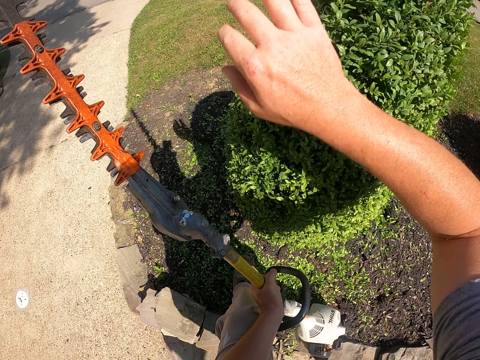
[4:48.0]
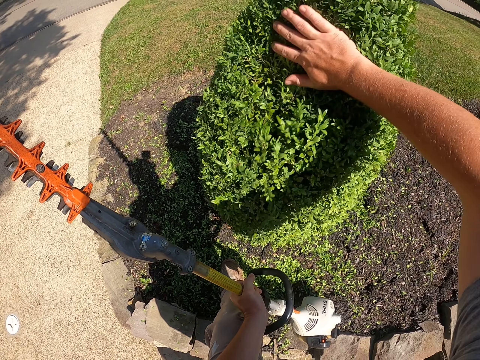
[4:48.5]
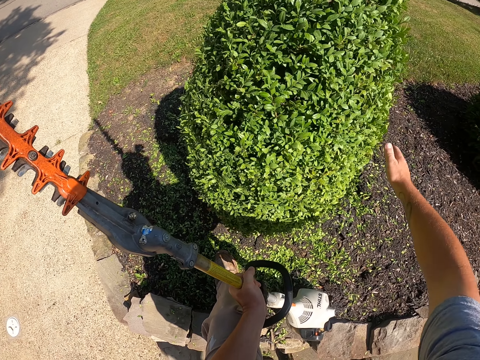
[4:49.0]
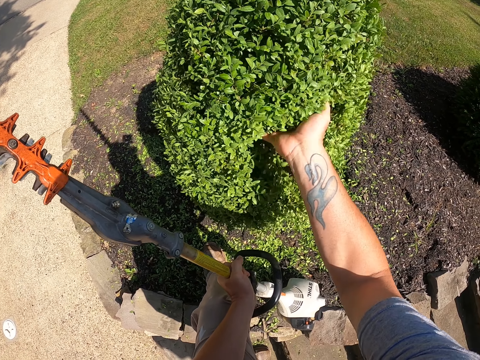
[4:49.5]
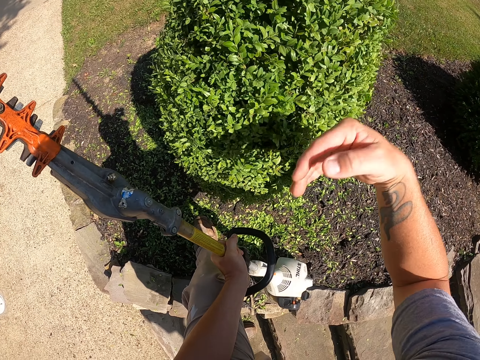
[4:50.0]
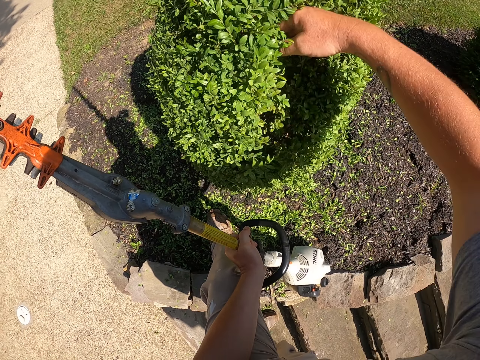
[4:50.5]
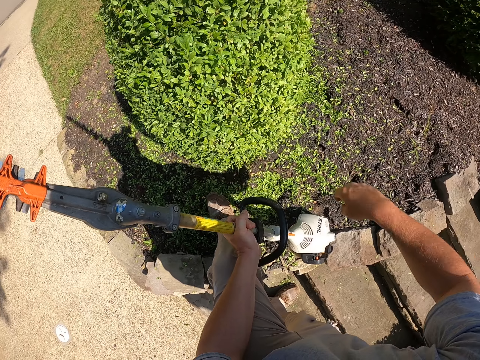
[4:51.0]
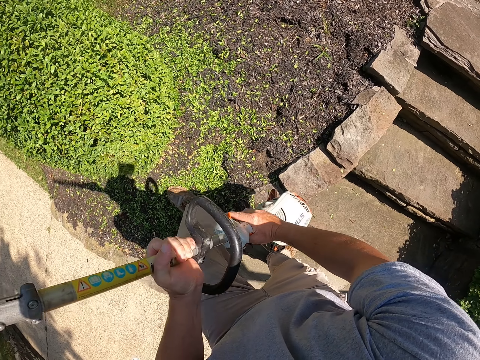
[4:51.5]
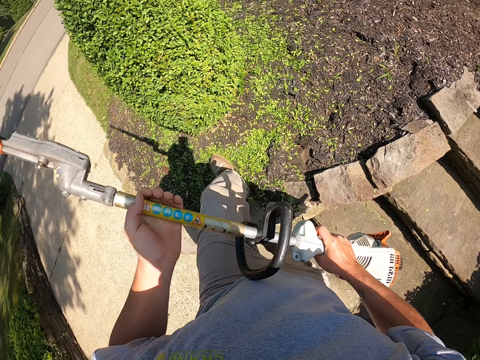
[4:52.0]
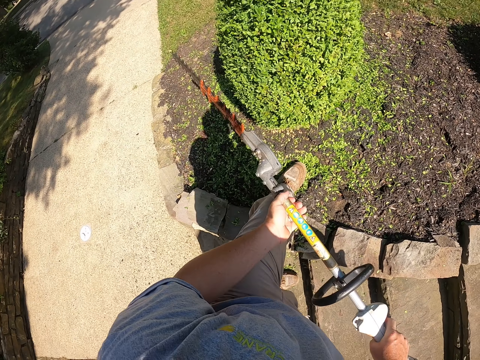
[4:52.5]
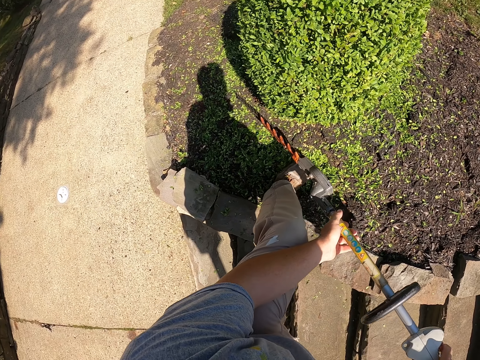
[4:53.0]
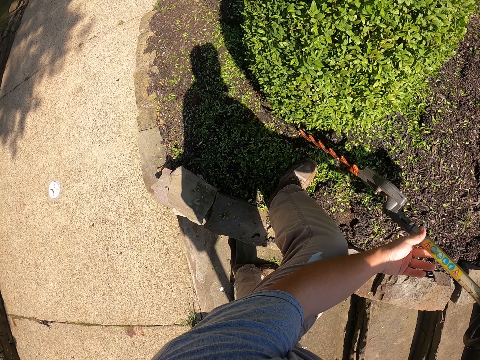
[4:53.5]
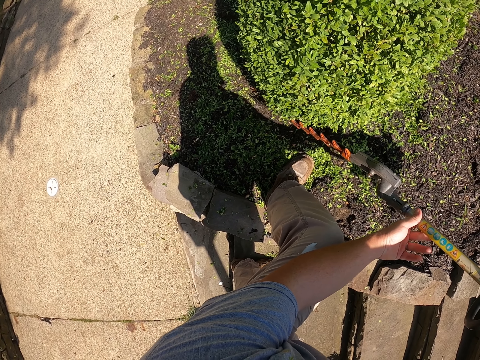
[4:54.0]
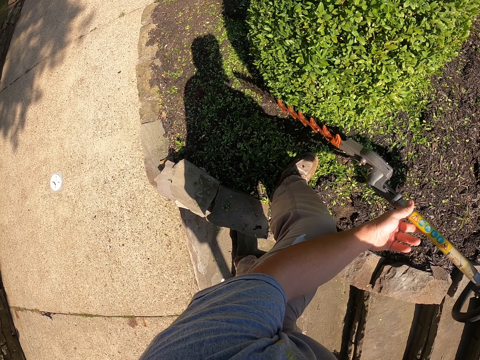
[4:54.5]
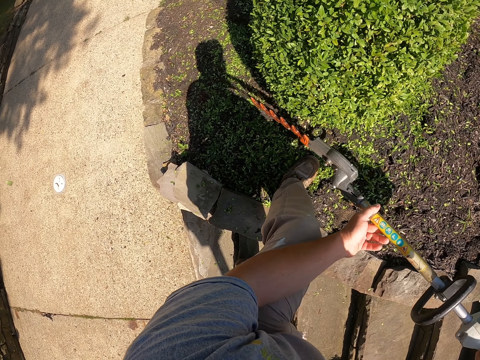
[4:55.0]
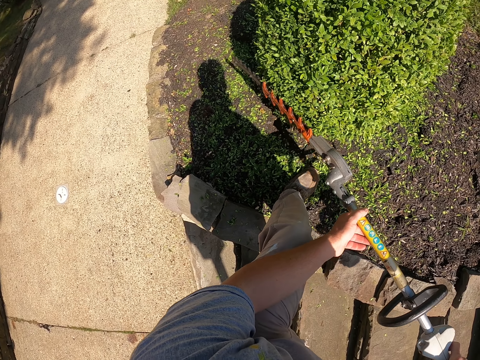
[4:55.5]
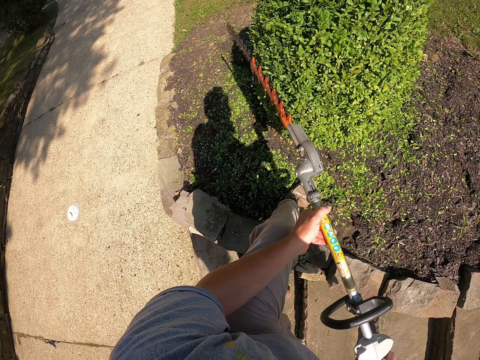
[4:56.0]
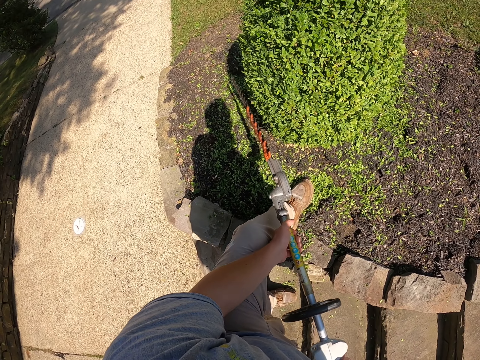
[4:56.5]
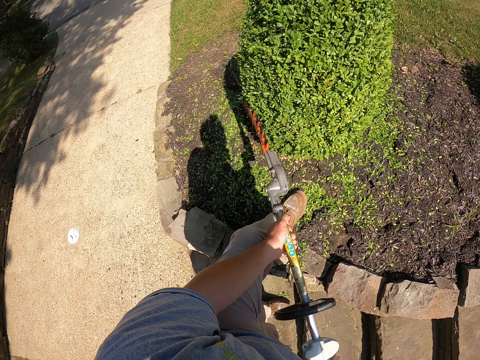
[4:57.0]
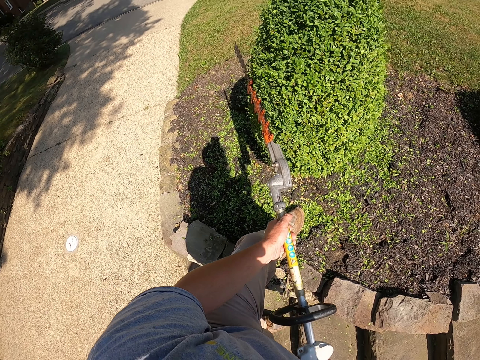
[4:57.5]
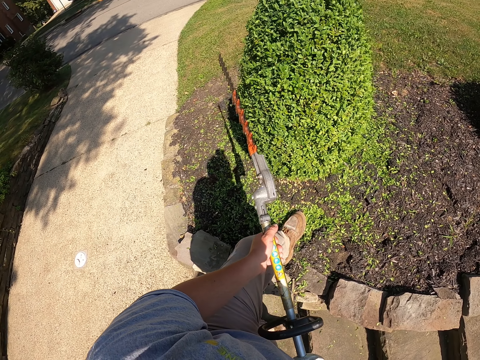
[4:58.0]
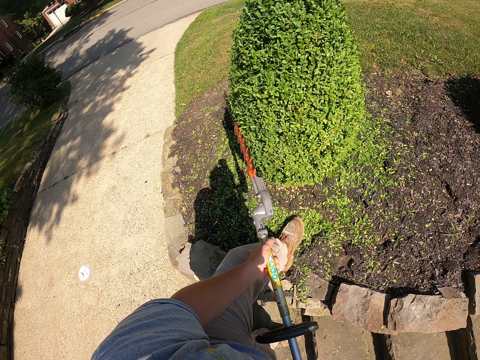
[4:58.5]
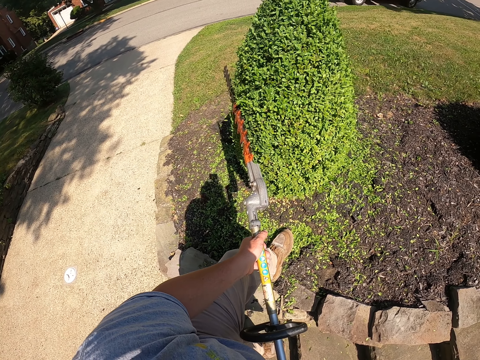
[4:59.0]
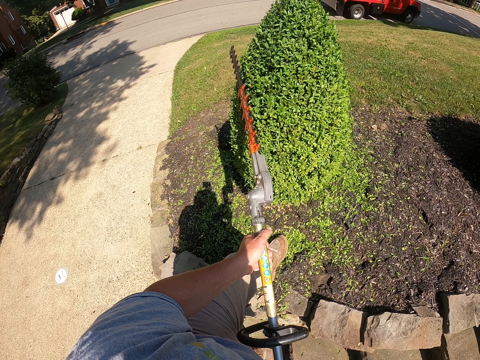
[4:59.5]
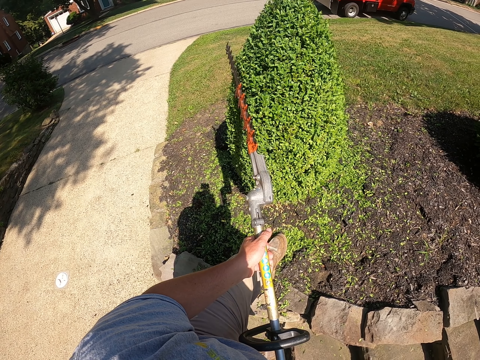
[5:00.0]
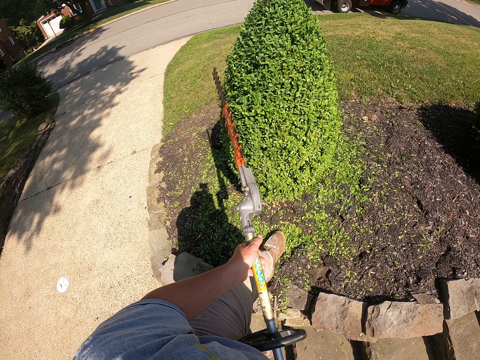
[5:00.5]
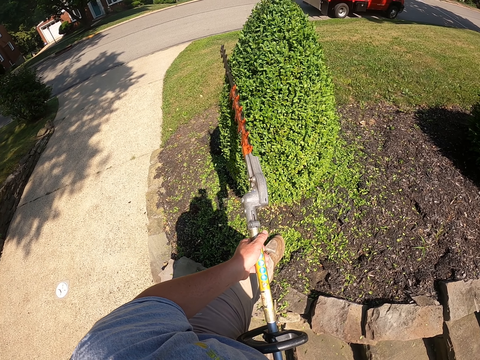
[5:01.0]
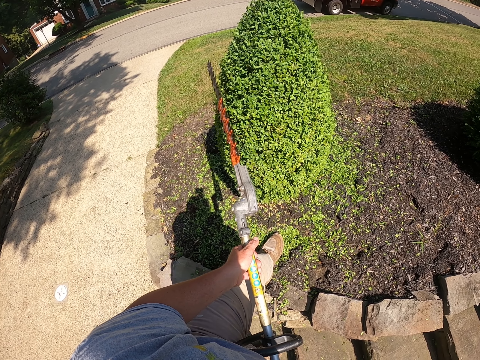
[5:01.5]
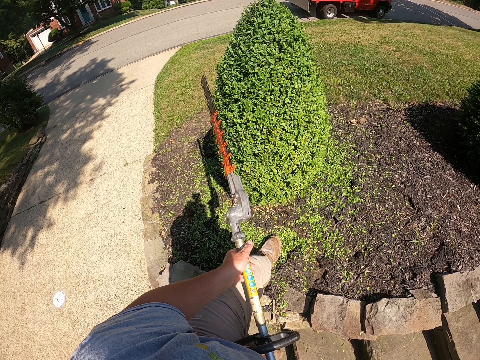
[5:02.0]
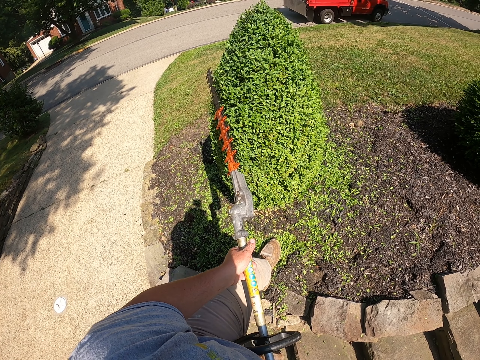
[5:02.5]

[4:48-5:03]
The camera wearer holds the tree trimmer or hedge trimmer with two hands. They trim the hedge plants with the hedge trimmer.

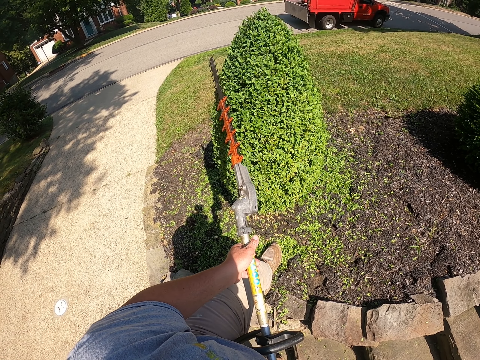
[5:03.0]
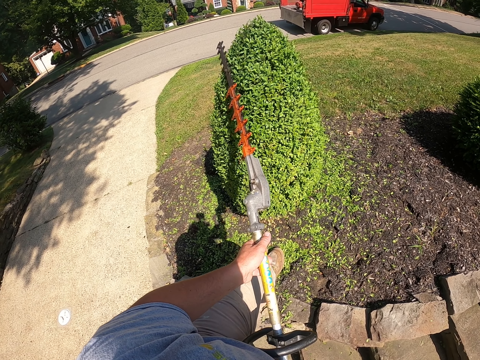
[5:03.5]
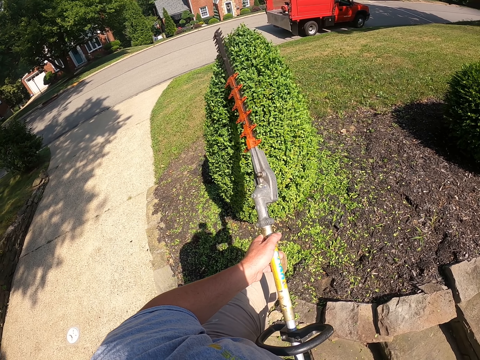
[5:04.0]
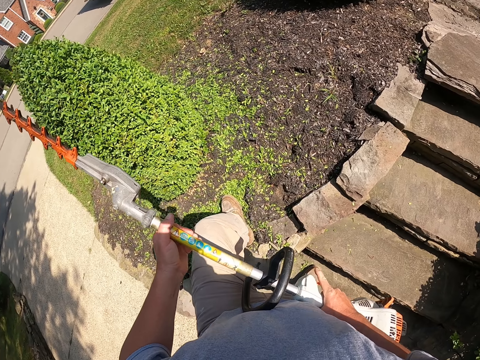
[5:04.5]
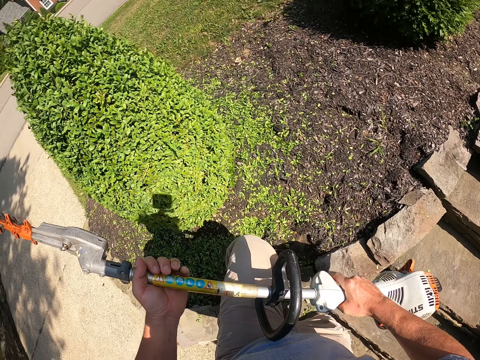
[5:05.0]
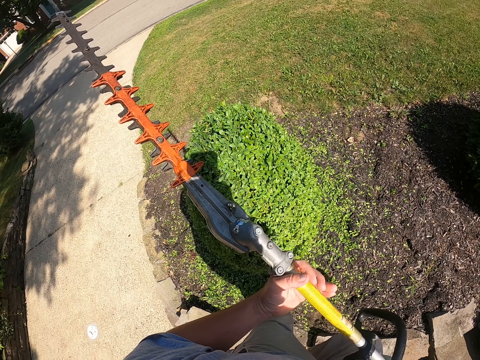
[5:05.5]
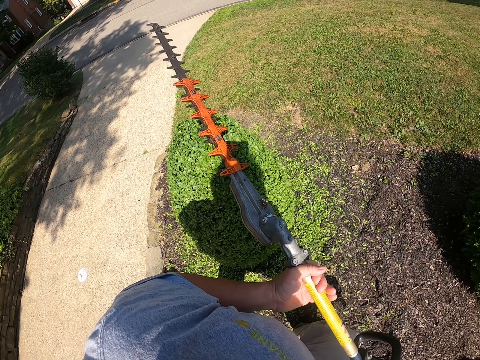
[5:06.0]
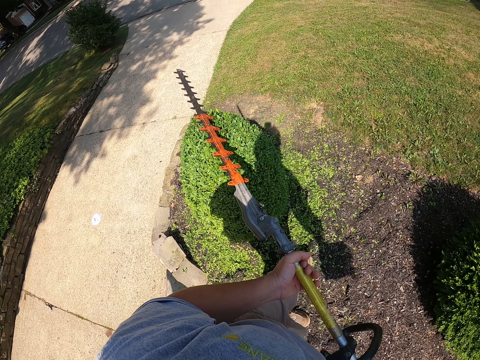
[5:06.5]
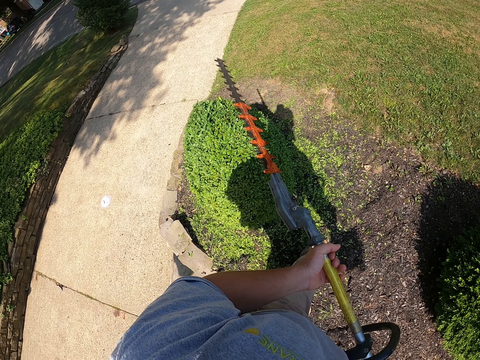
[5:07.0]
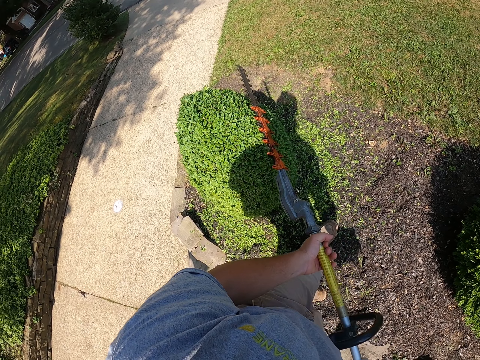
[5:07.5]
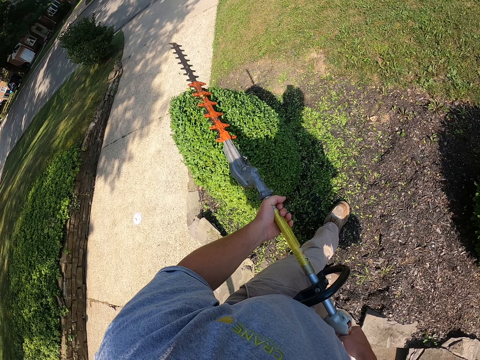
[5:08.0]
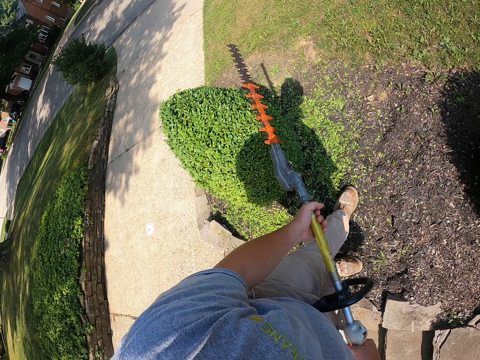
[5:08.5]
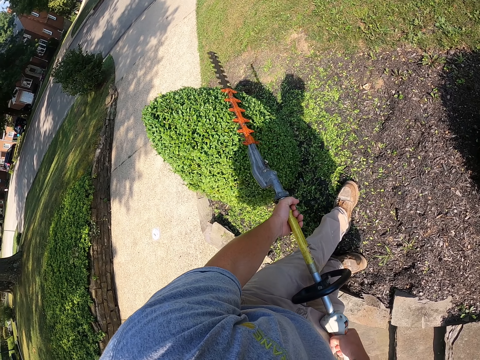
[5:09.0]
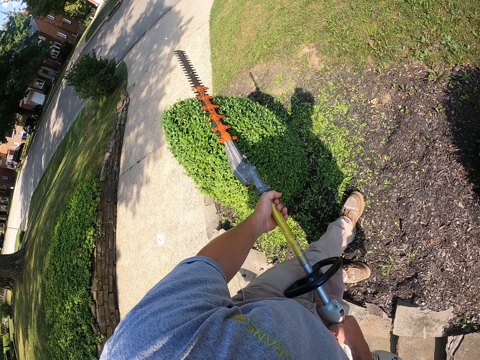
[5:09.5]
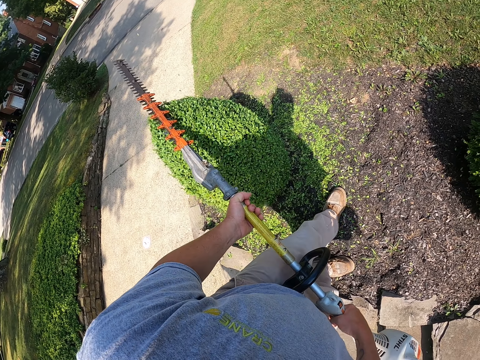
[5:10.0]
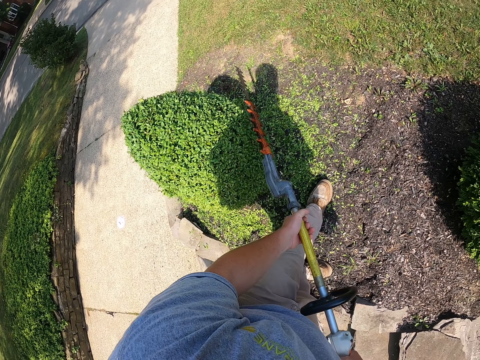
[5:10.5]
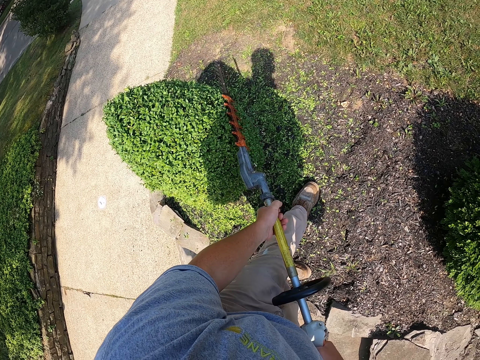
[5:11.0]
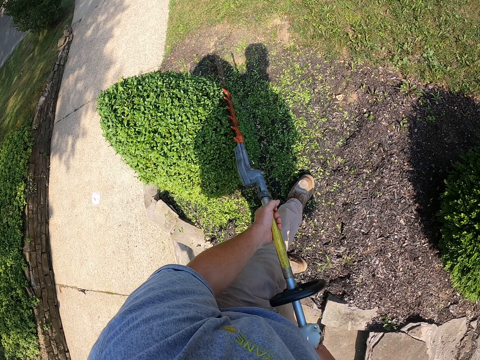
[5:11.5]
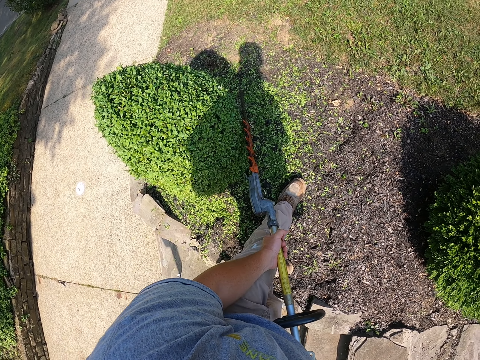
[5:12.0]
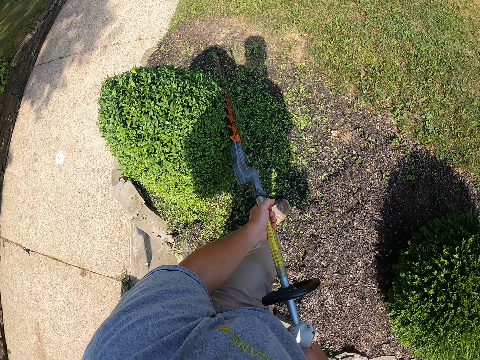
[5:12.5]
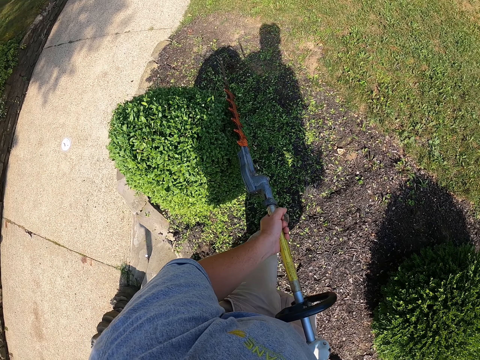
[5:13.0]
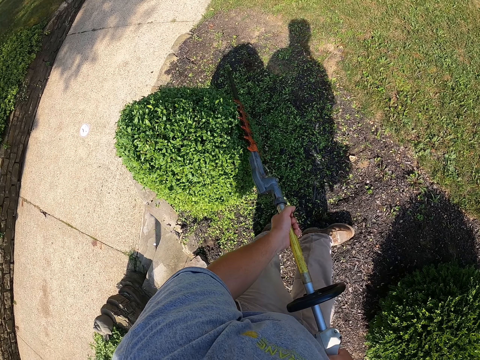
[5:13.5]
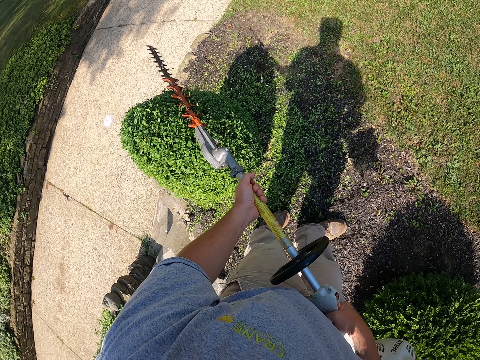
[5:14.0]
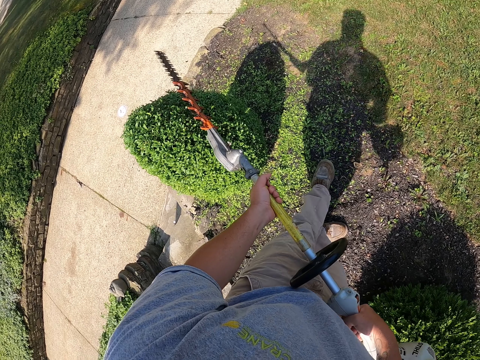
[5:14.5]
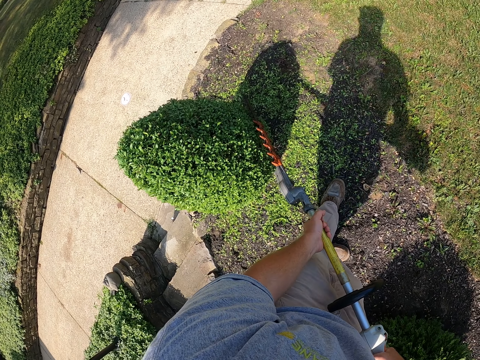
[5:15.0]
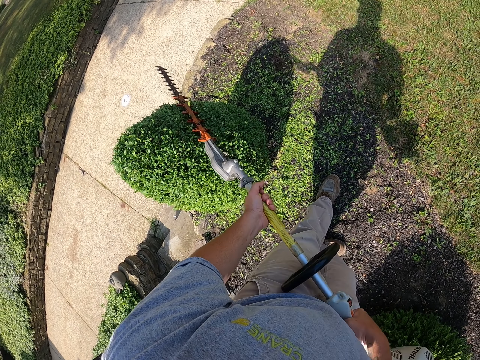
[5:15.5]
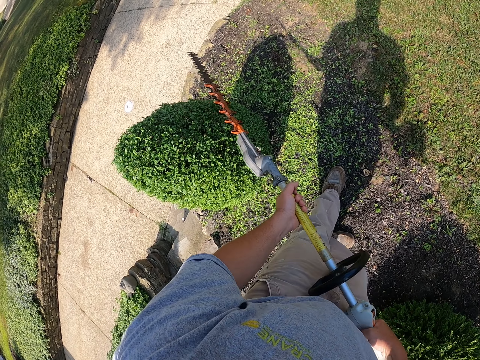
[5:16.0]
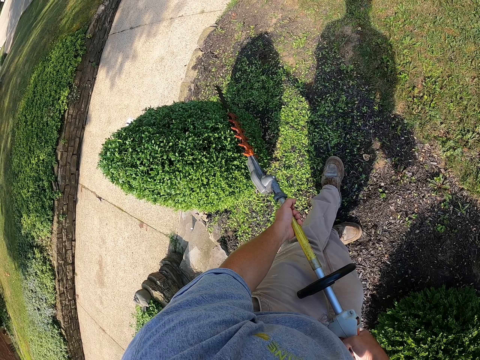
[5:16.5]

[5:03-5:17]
The camera wearer walks holding the tree trimmer. They trim a tree with the tree trimmer all round. They walk. They trim the tree with the tree trimmer.
